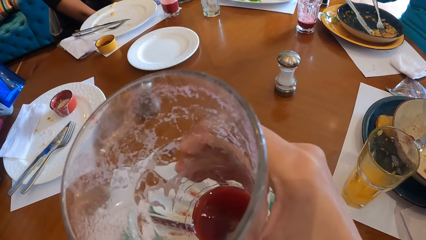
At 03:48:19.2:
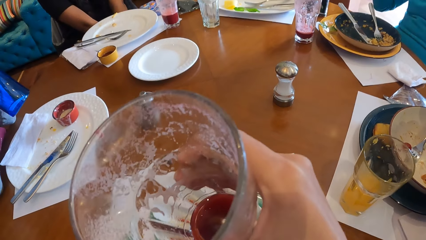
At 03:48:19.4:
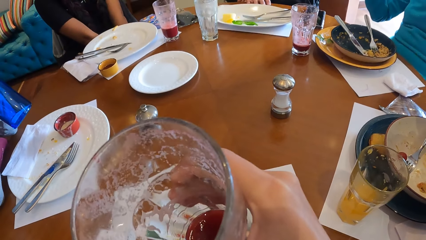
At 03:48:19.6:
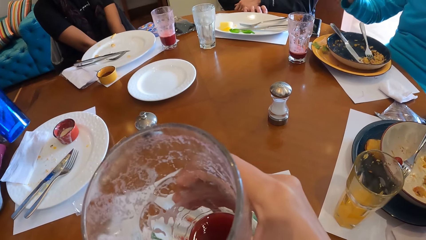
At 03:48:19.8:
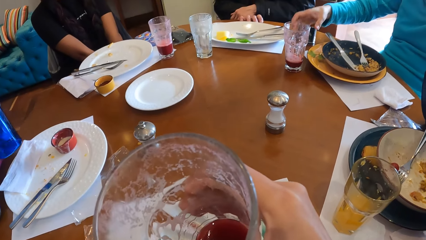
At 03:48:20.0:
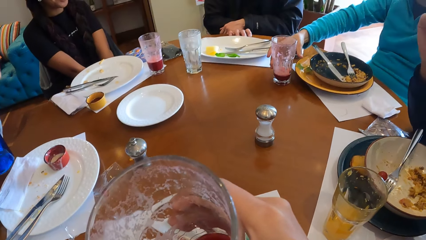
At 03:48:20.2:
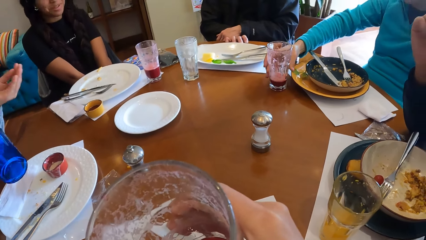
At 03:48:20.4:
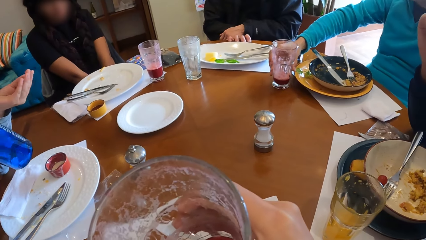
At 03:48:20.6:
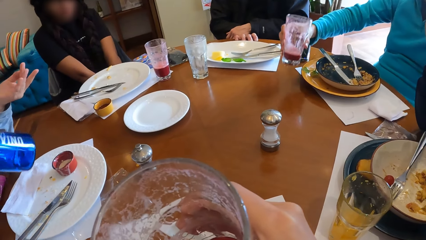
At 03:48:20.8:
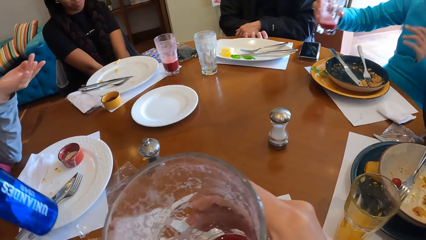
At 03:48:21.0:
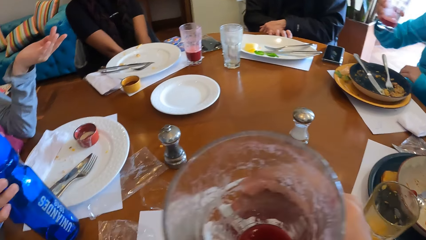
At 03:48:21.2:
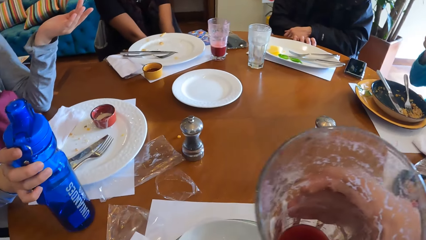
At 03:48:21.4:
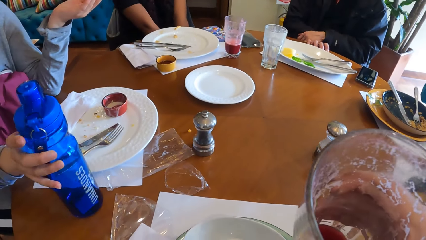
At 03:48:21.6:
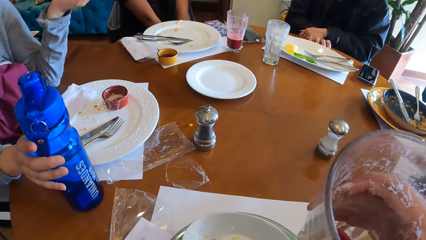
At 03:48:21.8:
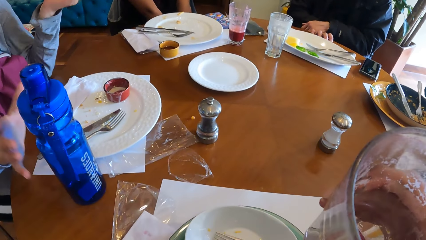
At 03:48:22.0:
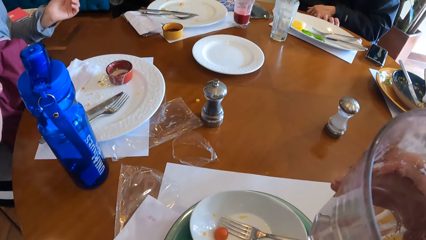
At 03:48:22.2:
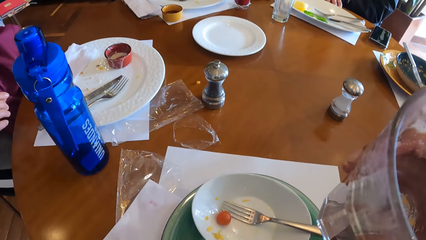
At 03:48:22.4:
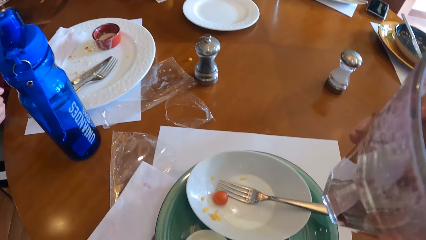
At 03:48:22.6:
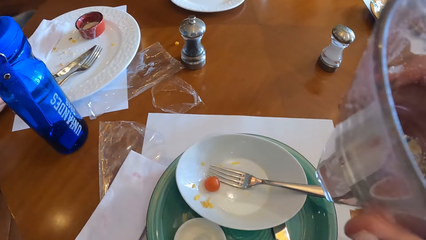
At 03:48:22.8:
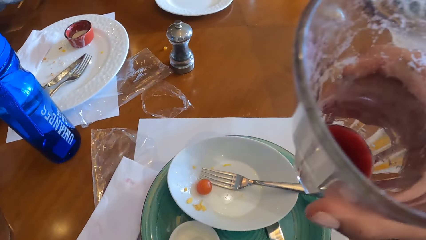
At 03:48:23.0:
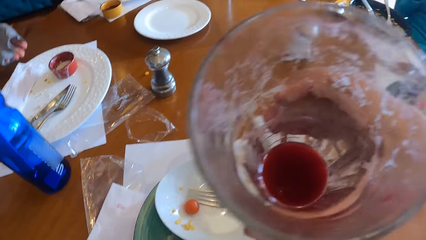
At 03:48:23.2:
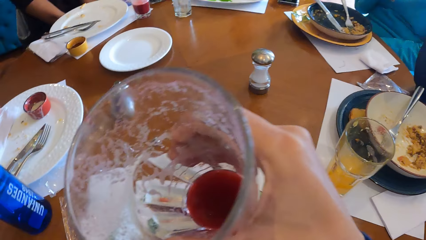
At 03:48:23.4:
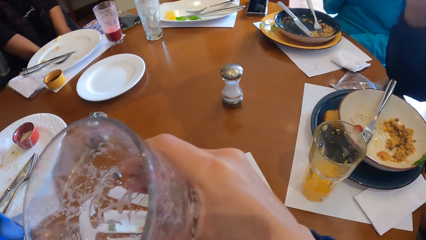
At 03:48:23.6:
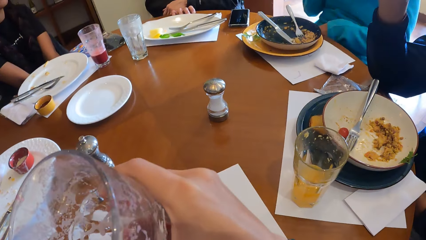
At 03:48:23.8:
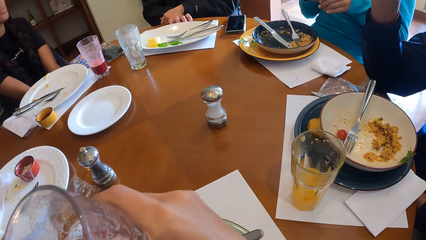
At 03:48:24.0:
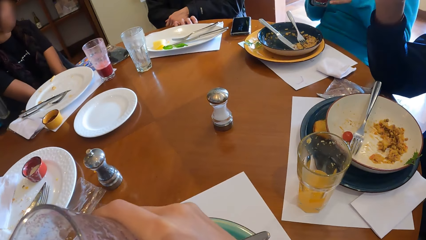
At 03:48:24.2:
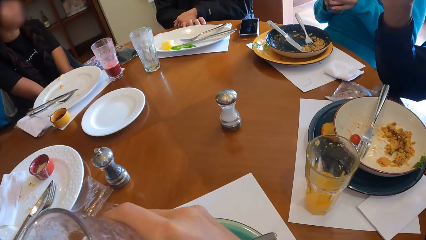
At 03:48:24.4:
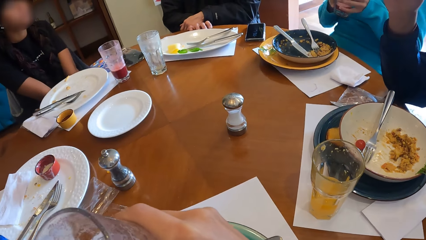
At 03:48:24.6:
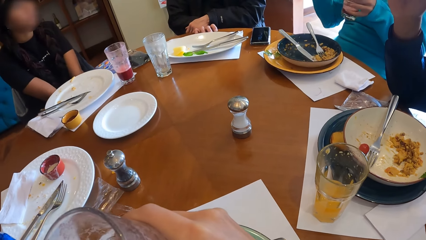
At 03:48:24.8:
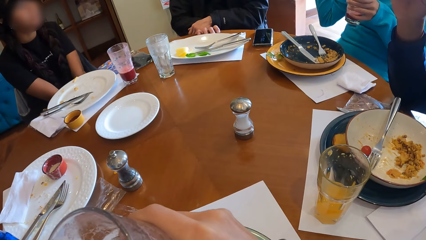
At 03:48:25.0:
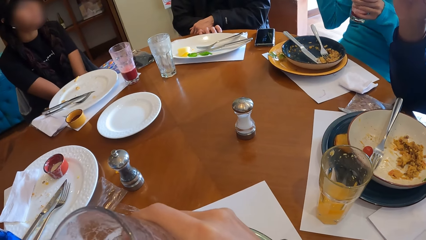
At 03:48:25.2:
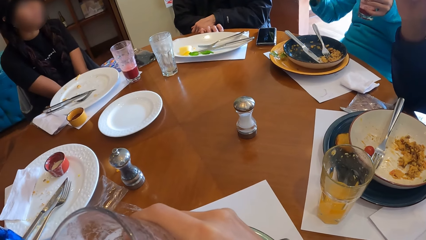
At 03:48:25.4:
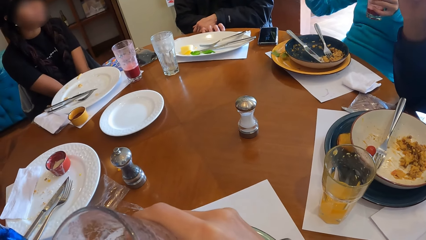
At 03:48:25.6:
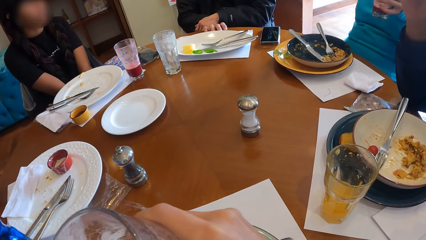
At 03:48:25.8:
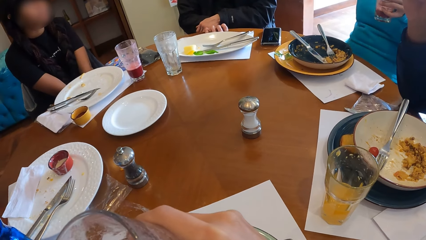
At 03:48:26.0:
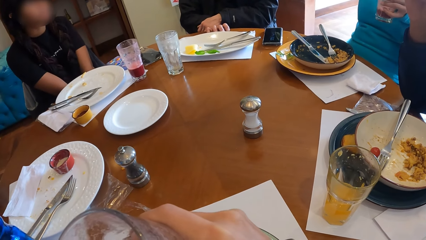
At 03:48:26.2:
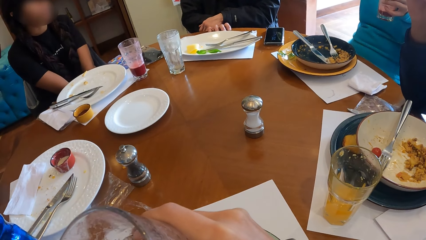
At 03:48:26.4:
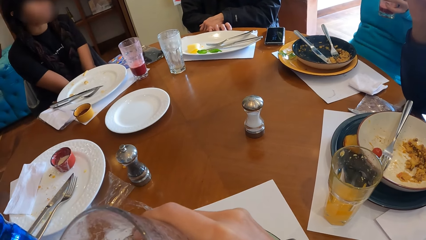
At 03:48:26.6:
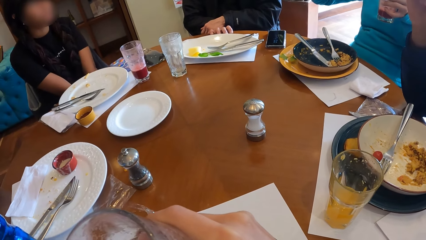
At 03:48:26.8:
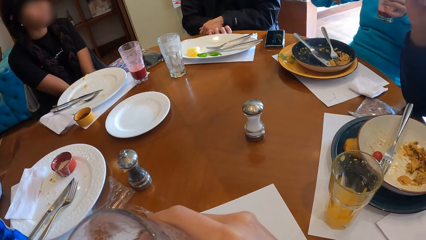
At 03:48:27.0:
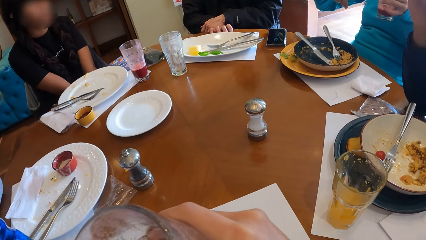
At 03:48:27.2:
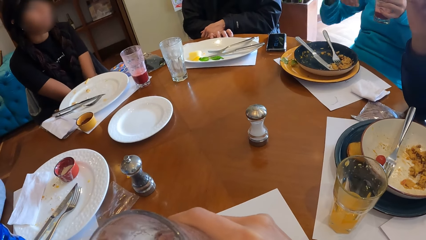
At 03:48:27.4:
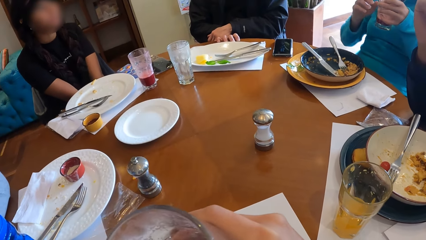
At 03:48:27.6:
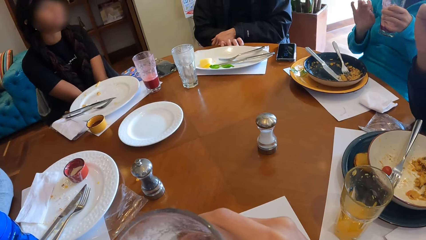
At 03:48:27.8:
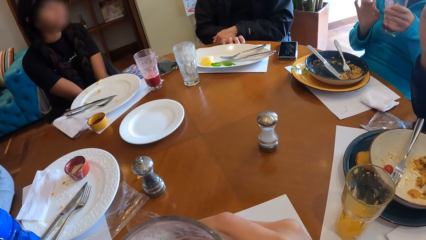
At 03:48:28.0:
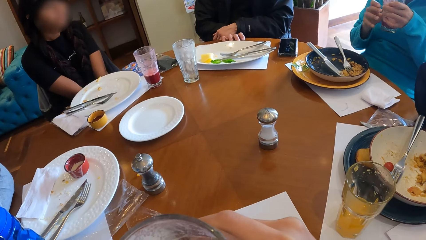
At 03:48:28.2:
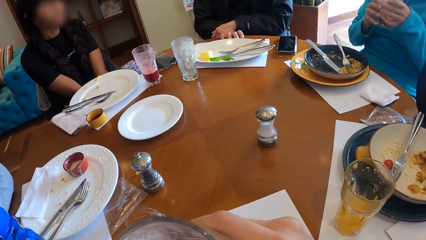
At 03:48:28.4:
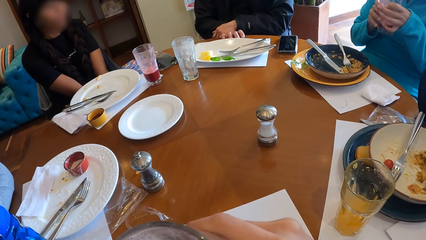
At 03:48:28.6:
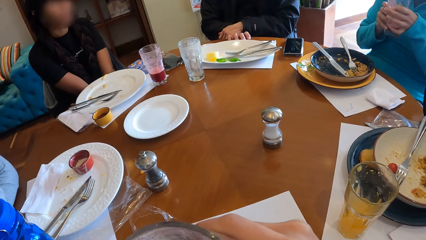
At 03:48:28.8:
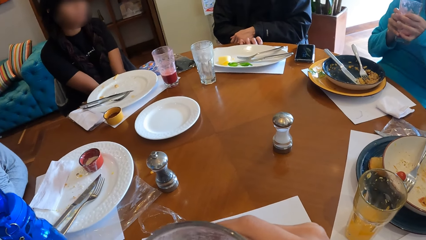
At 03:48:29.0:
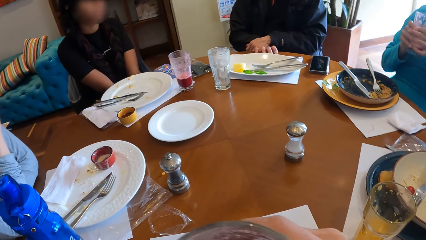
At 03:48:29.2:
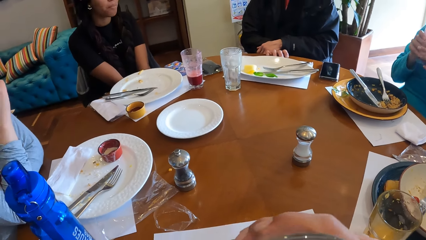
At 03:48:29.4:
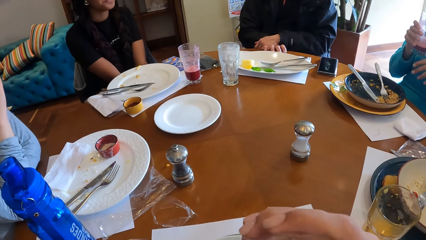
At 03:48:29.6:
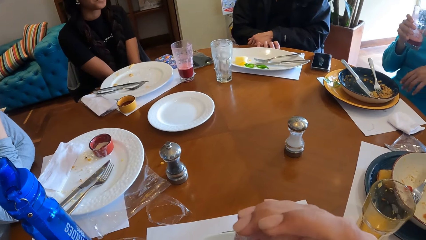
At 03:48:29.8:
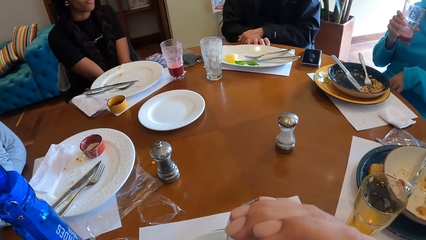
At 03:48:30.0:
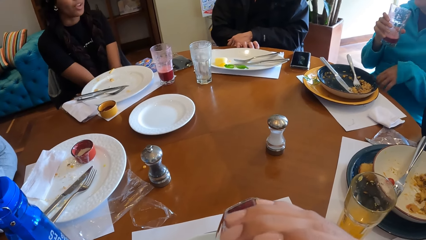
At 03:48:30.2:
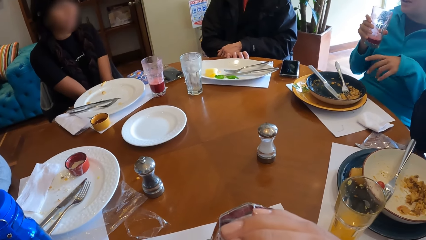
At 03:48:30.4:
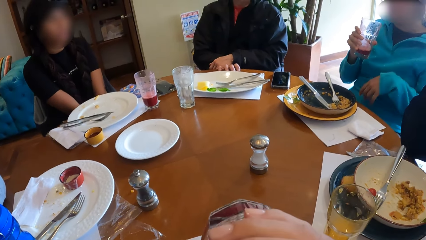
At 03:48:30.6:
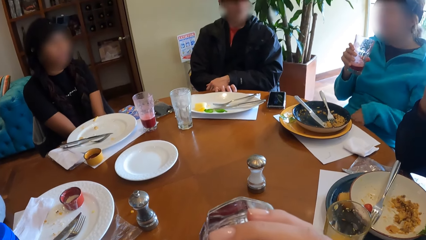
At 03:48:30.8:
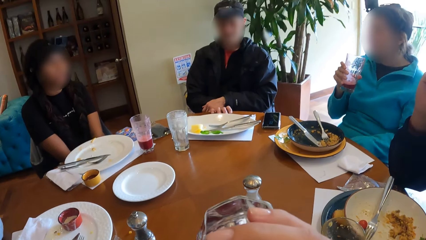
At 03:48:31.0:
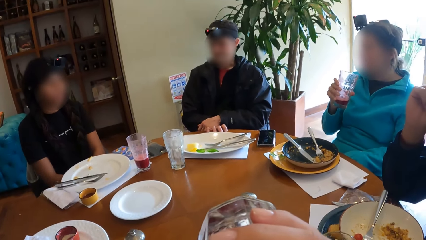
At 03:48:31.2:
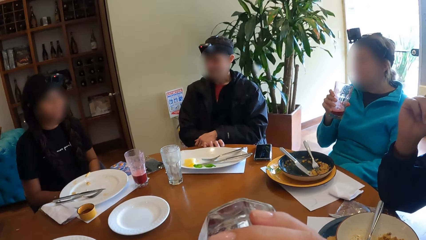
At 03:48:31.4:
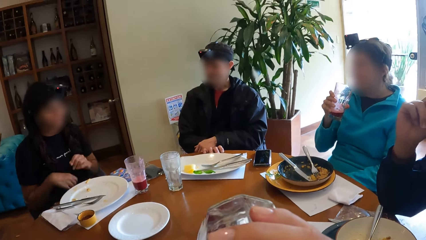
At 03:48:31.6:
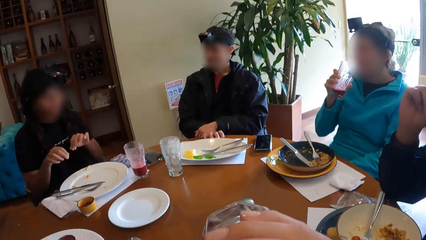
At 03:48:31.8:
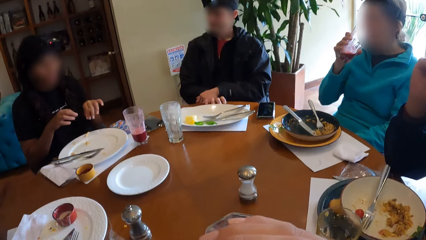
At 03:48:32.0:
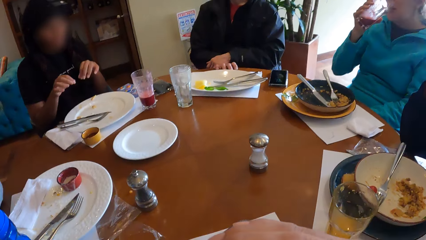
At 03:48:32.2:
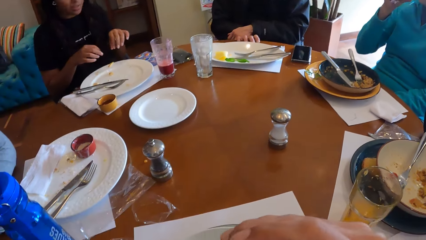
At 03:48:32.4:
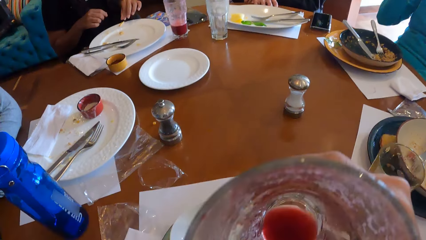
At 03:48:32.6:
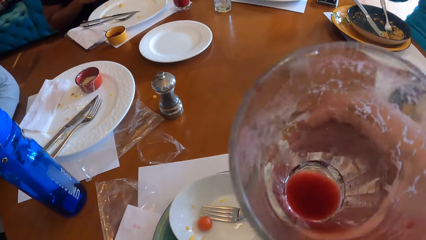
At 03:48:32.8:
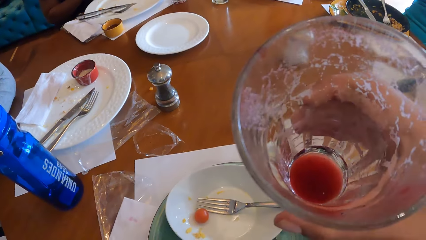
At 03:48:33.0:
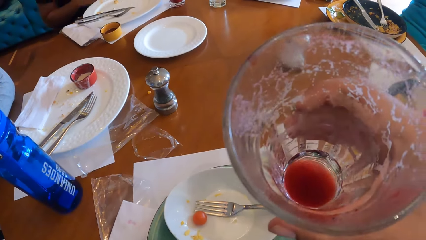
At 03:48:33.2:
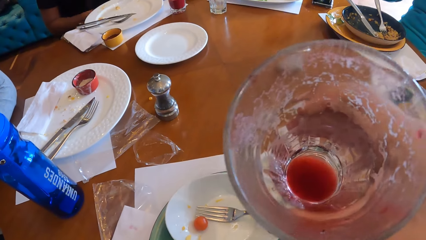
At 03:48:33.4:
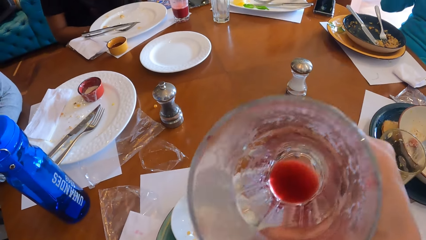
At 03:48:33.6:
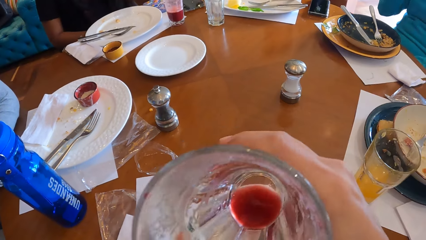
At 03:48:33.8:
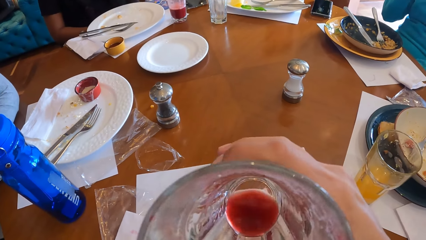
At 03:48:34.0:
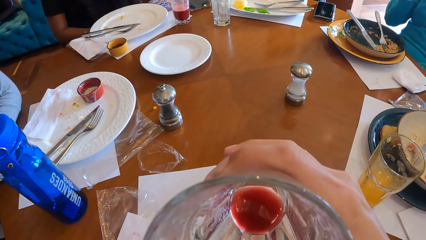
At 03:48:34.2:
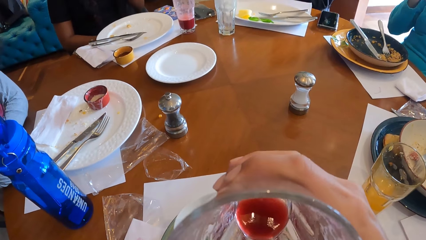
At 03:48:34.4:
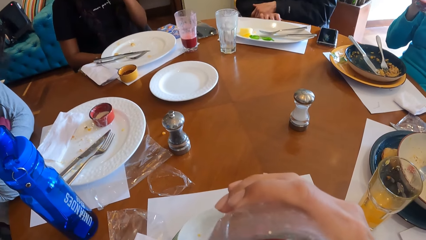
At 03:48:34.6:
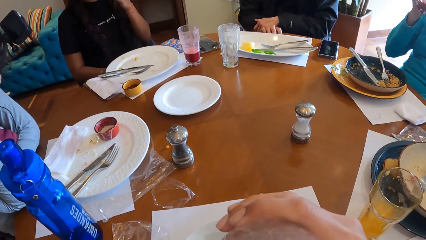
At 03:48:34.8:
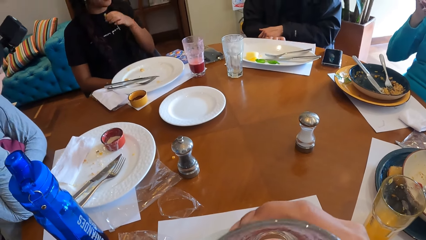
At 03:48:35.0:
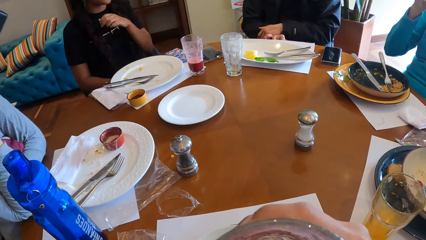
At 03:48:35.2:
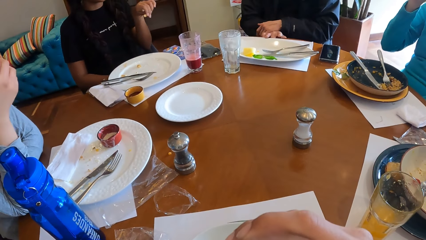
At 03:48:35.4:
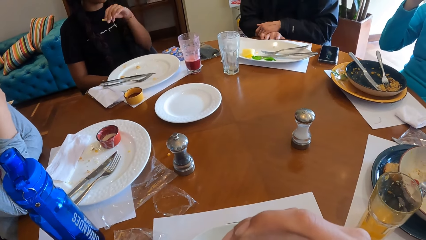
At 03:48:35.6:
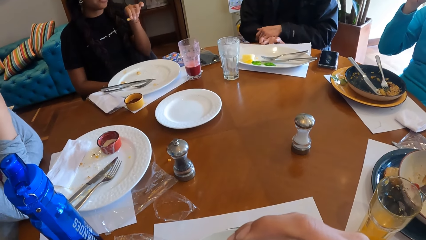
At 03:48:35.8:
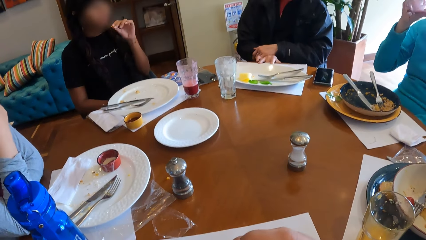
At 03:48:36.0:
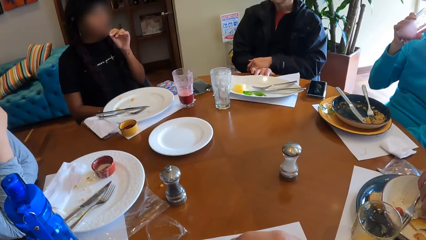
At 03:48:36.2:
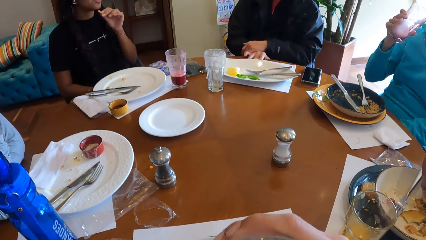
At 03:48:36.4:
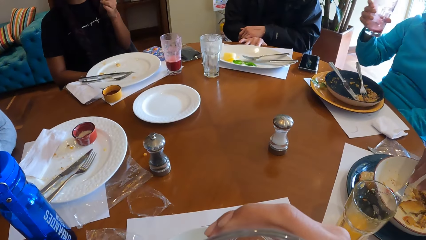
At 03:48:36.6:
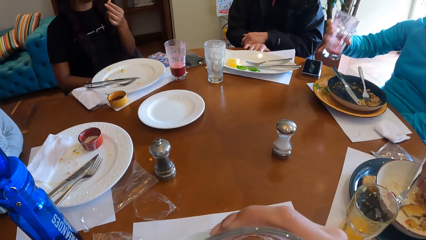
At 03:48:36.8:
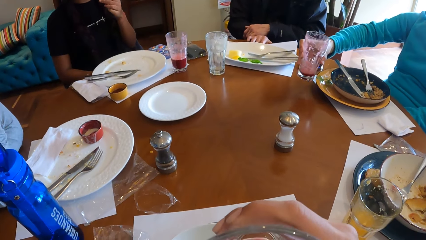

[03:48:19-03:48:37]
A woman picks up the cup of juice from the table with her right hand. Another woman drops the bottle on the table with her right hand. The first woman makes a gesture. The camera wearer drinks from the cup with her right hand. Another woman makes a gesture. The camera wearer sips a drink.
